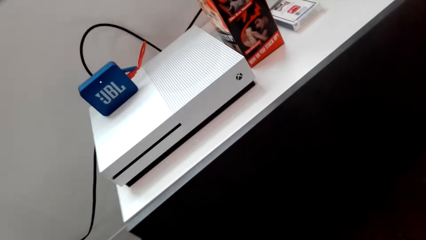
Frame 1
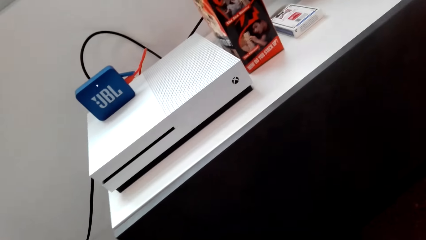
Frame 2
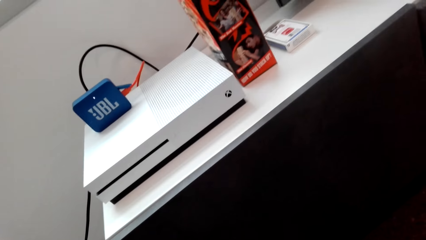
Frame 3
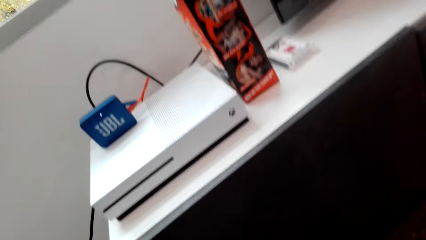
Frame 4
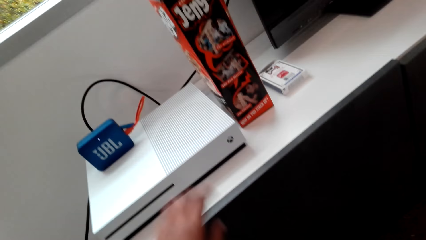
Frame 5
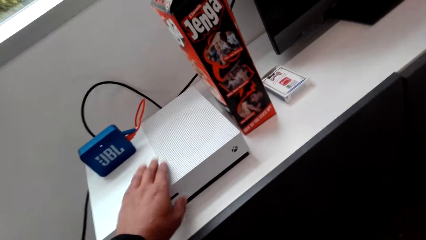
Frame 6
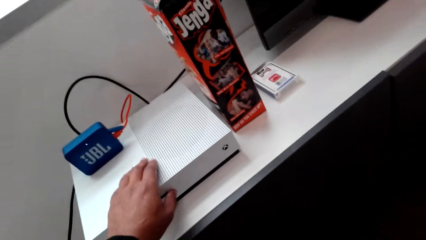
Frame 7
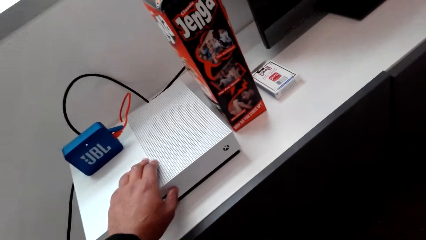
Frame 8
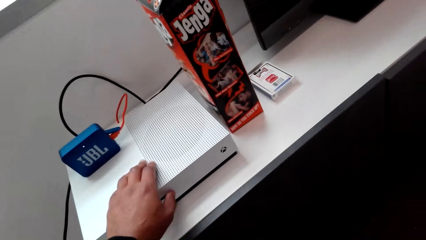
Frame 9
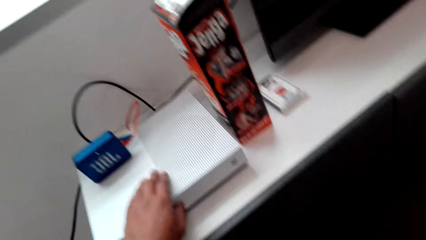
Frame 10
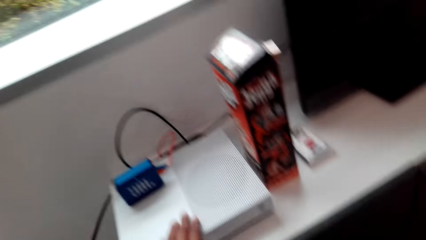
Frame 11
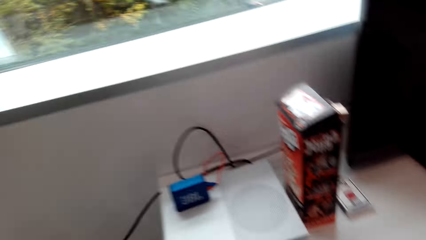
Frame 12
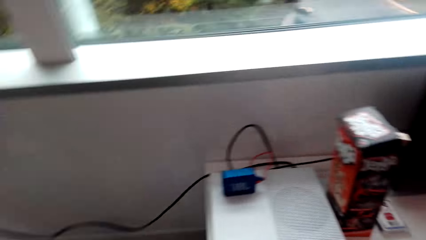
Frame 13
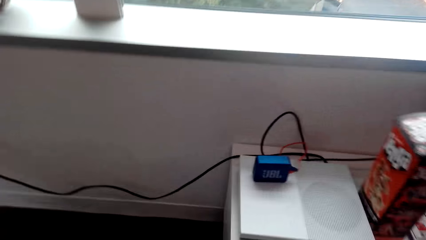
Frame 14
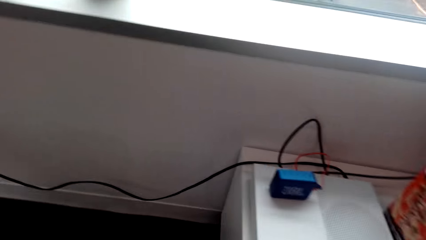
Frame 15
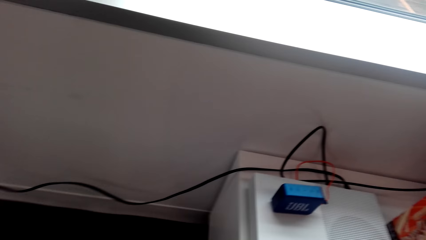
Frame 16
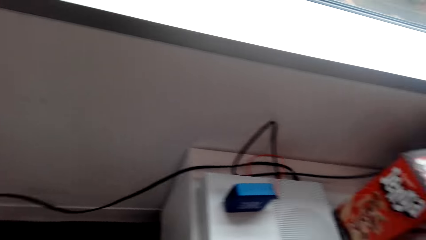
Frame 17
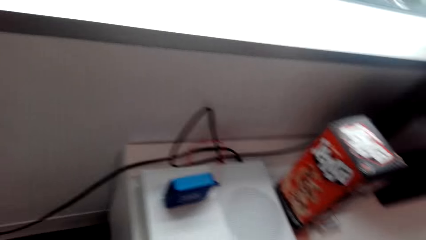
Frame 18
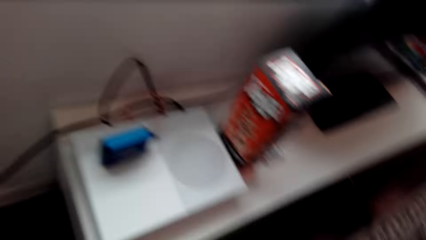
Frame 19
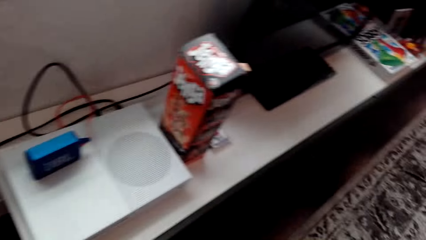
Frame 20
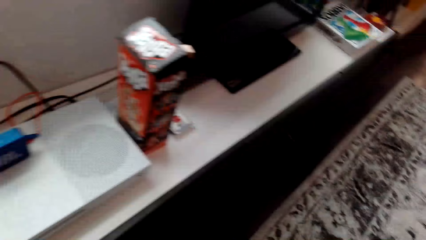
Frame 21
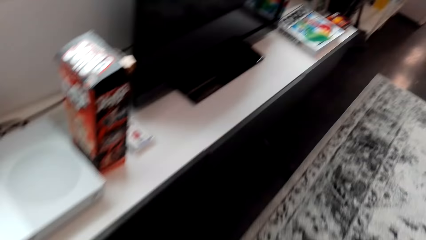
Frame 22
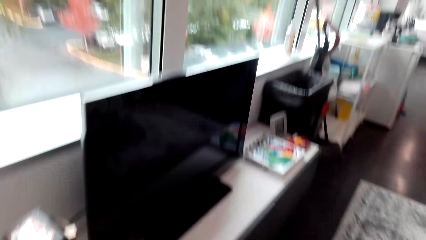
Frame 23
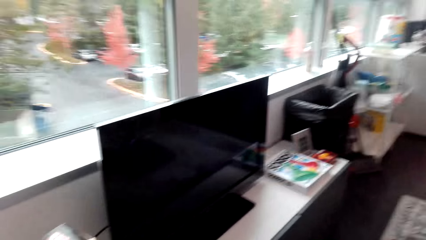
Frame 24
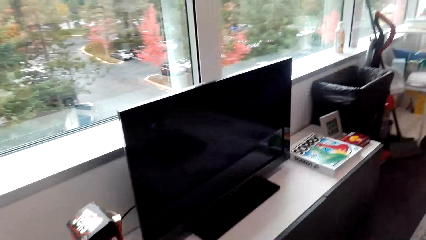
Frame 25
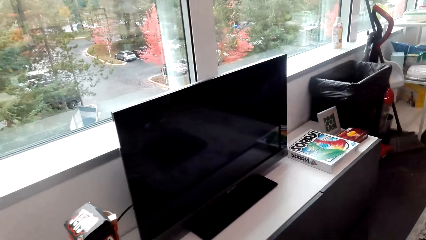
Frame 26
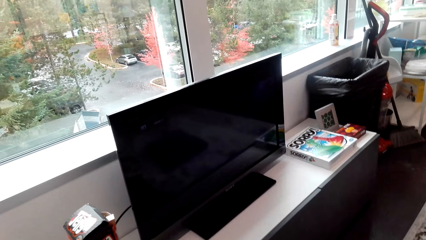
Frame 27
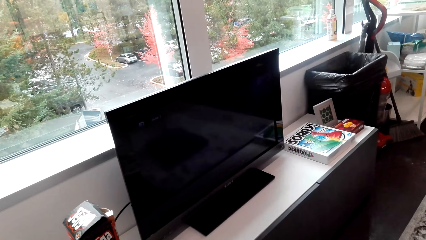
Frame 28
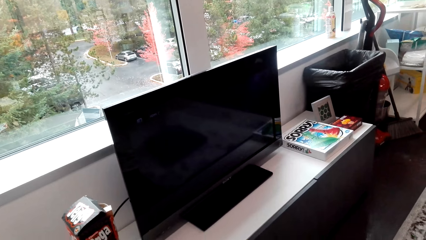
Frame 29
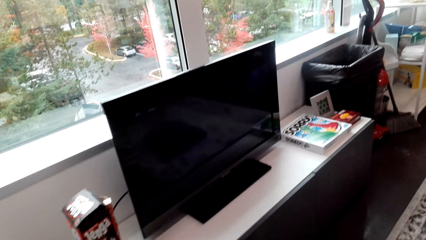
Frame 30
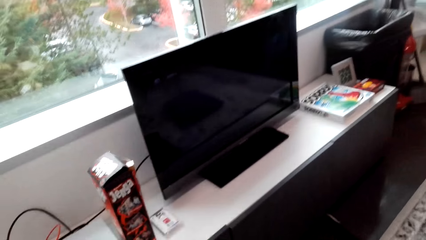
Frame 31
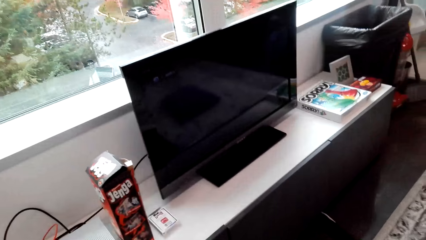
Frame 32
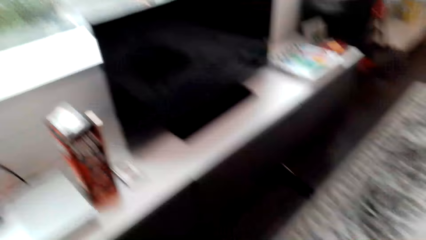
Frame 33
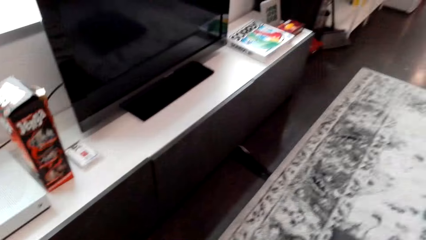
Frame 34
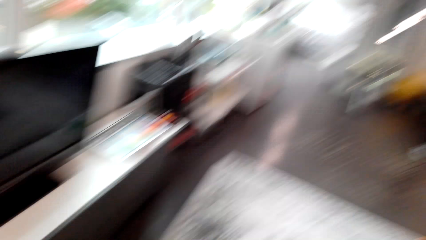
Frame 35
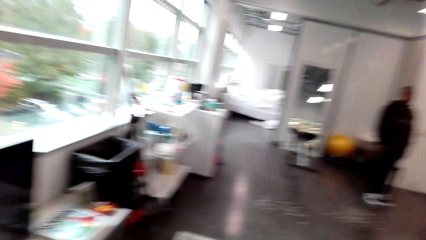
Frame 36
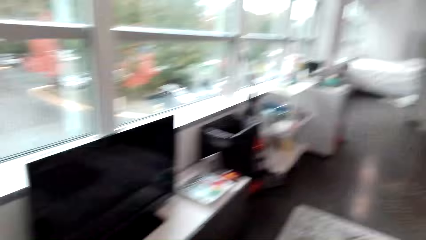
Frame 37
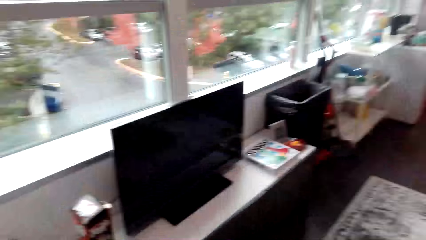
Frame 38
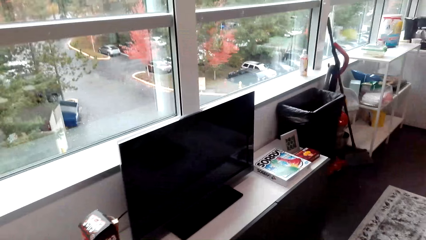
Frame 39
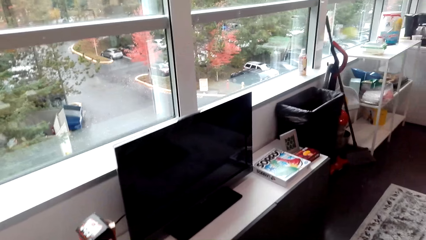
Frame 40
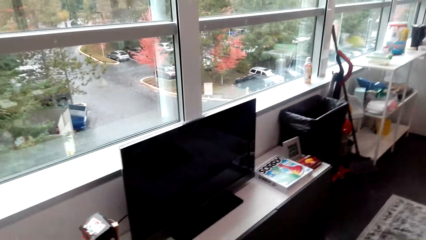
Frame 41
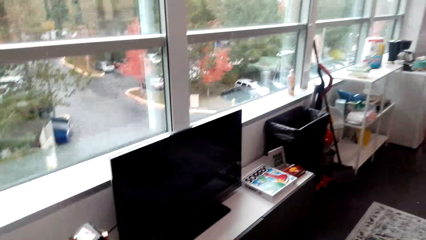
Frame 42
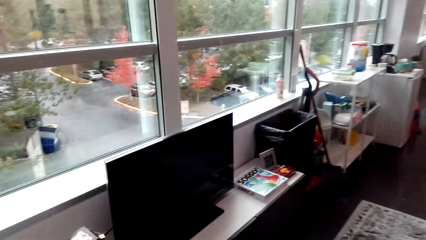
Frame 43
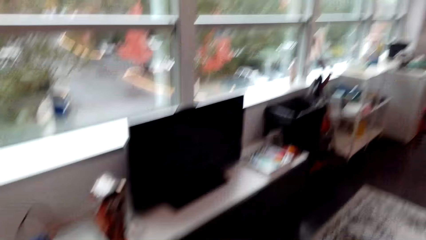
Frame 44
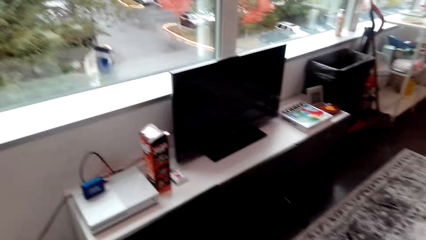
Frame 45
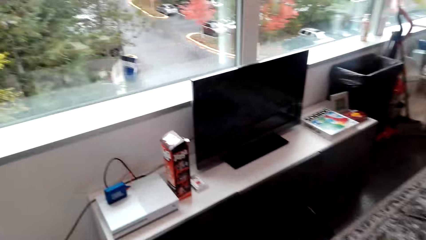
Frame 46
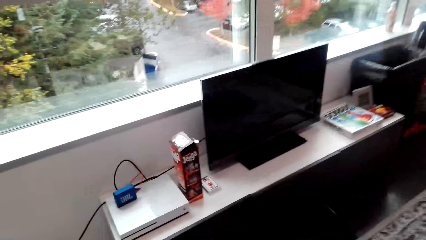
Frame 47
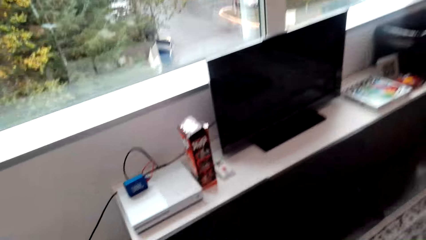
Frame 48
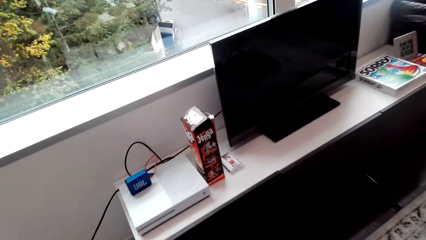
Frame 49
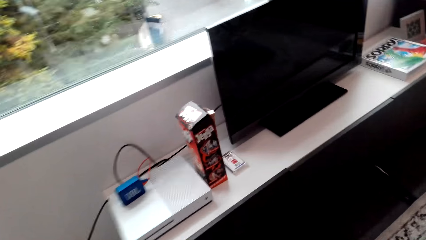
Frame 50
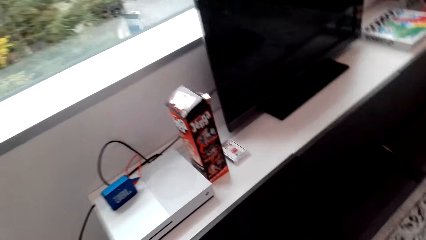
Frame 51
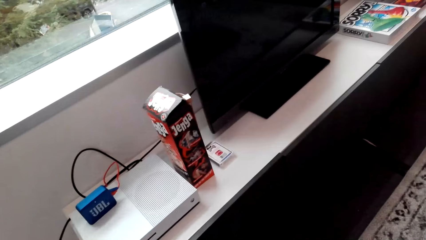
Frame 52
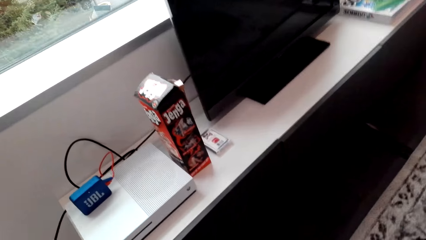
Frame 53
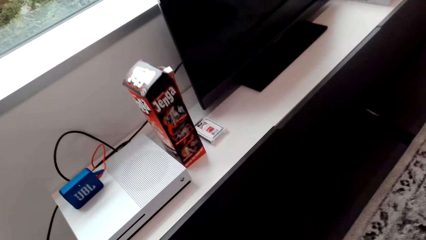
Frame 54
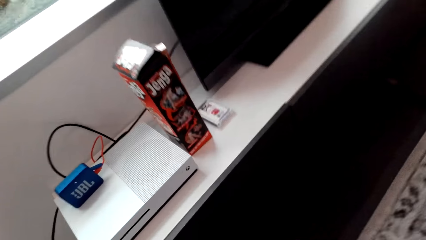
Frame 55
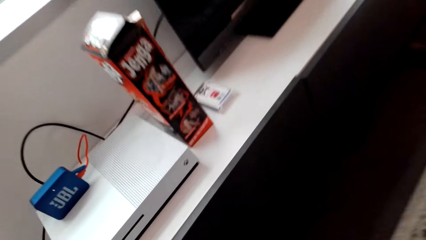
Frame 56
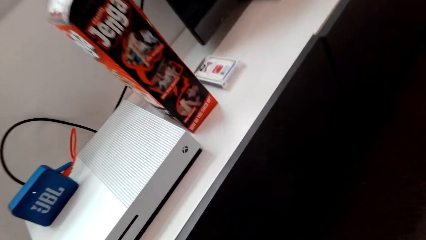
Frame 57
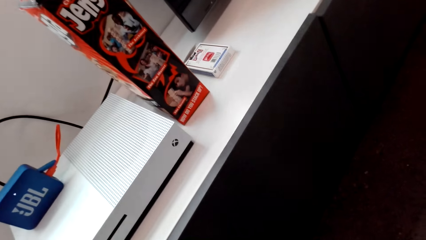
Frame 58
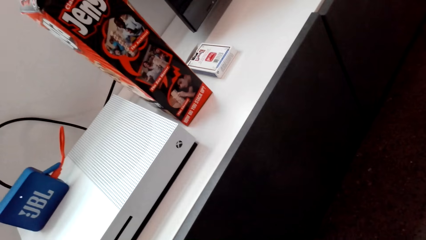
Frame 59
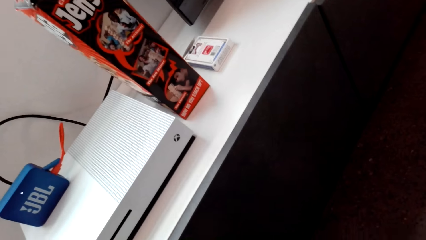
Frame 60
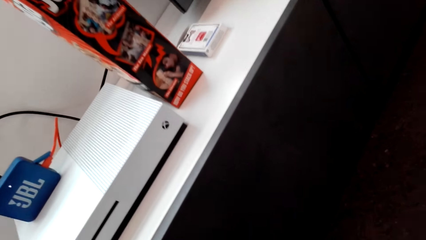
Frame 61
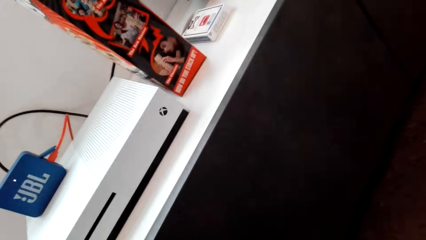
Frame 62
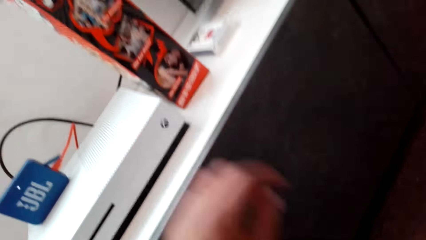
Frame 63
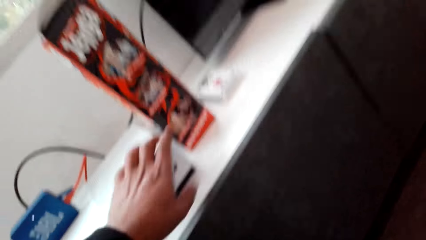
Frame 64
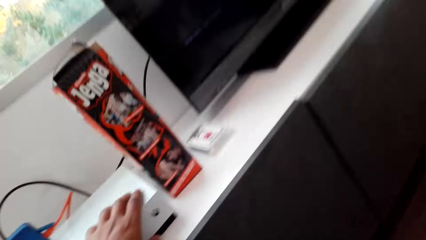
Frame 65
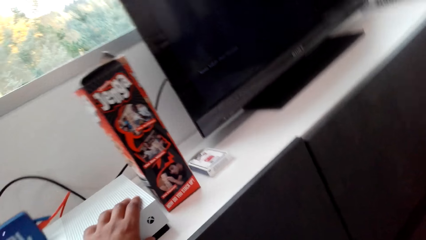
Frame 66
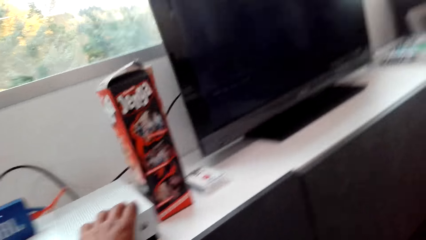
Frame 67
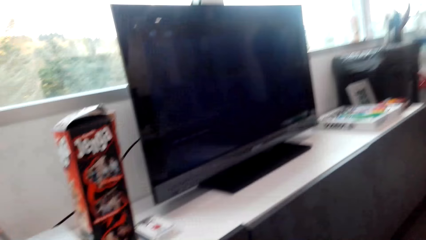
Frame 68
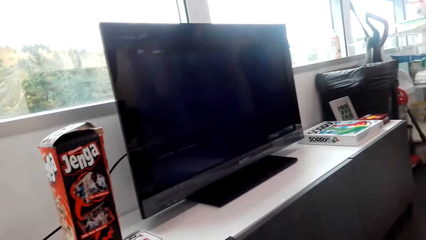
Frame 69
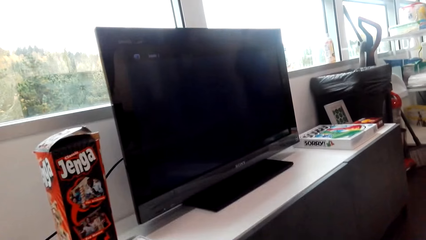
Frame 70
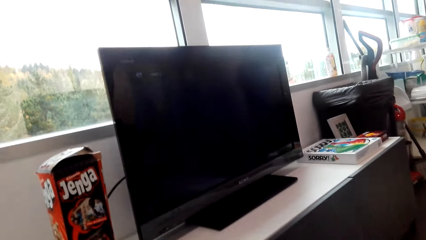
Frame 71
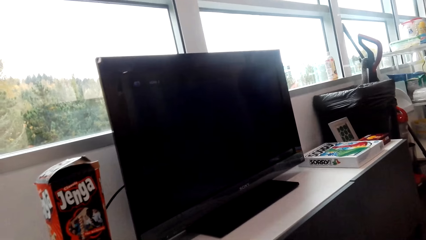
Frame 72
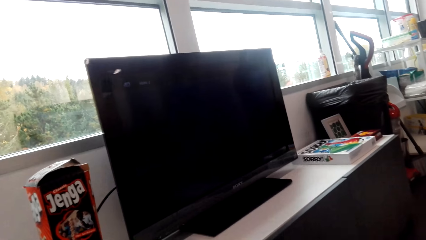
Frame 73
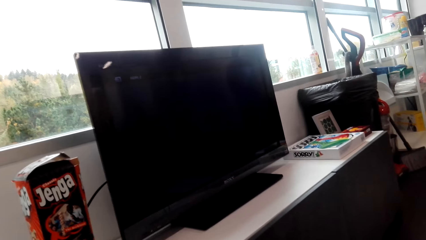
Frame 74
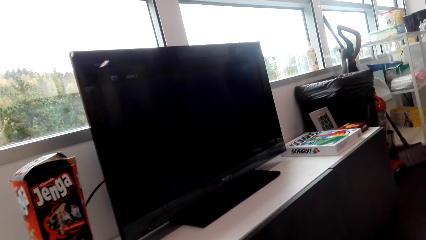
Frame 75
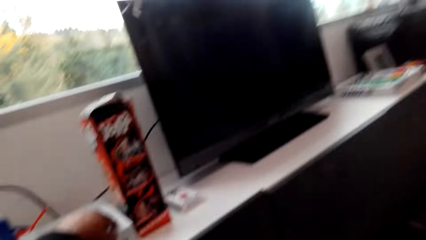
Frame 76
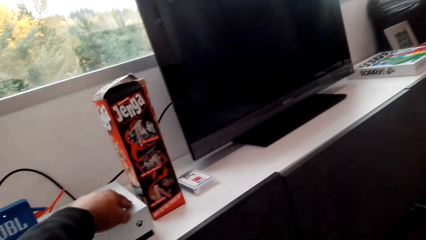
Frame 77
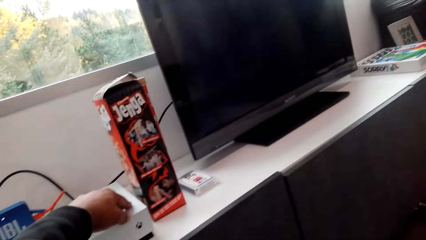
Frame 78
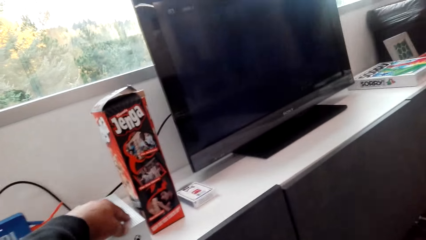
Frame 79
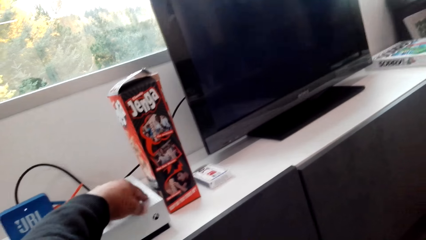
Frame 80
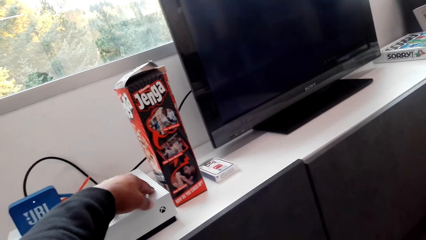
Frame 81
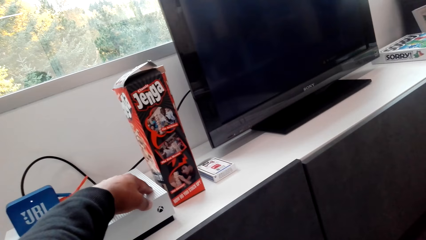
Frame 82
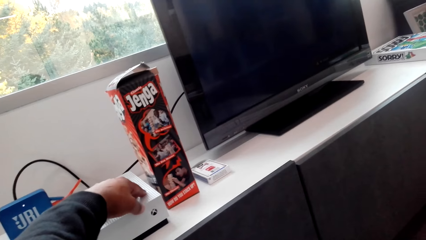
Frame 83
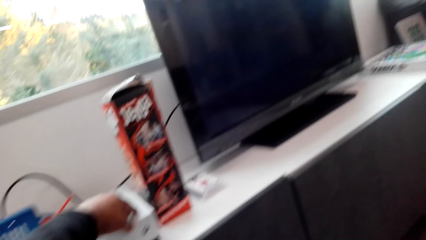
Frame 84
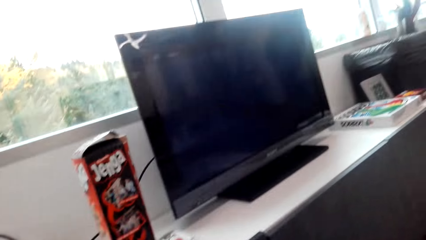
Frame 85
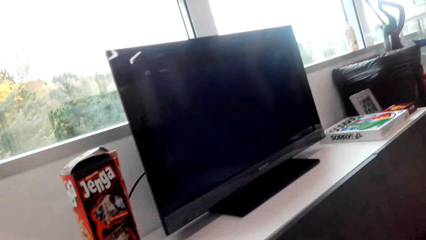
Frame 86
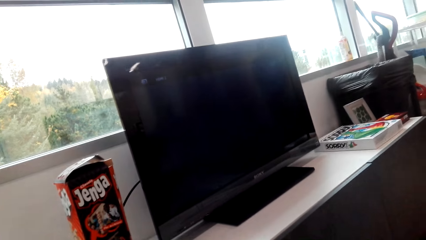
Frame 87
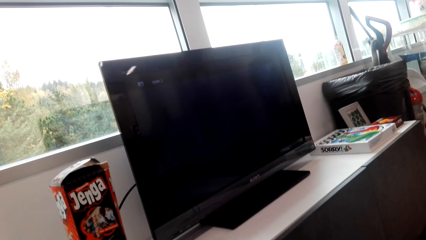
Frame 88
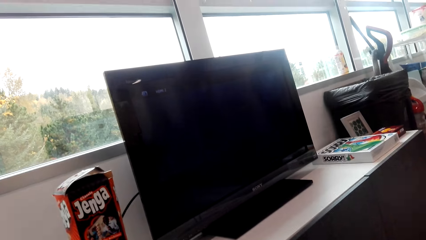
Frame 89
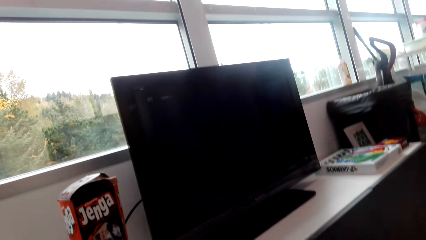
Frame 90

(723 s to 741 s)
The camera wearer touches a book with the right hand. They walk in the room. They touch the book with the right hand.
